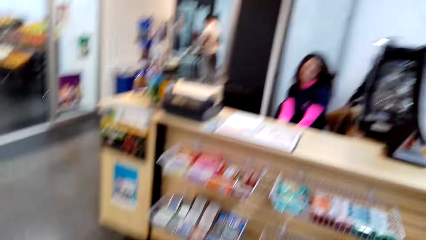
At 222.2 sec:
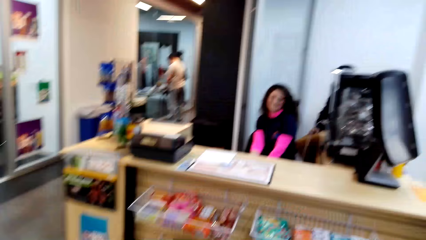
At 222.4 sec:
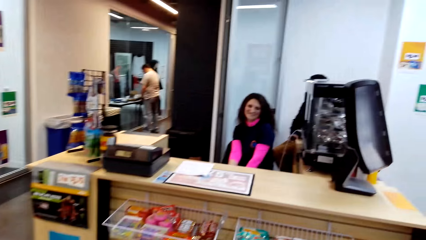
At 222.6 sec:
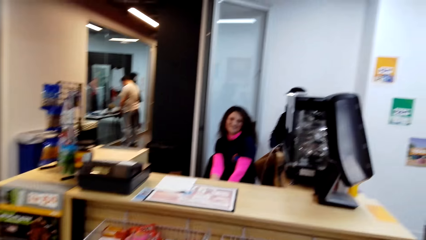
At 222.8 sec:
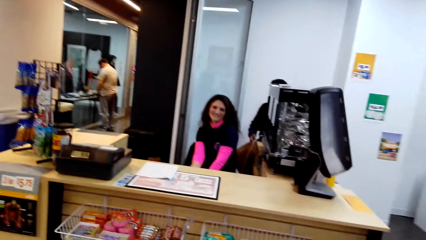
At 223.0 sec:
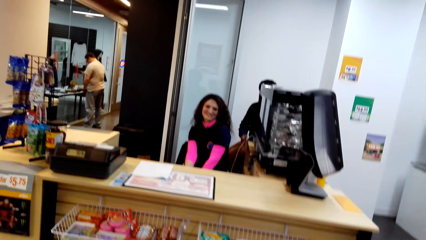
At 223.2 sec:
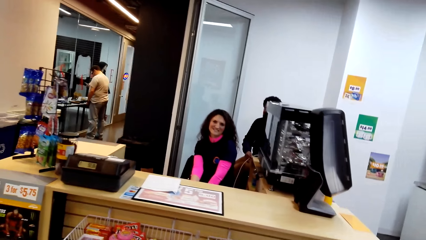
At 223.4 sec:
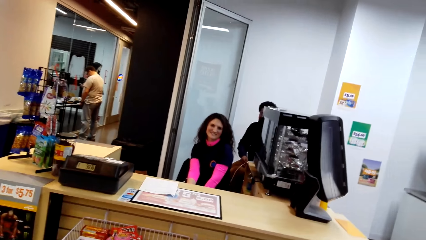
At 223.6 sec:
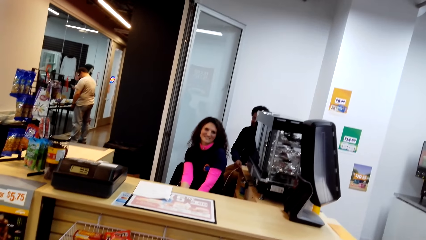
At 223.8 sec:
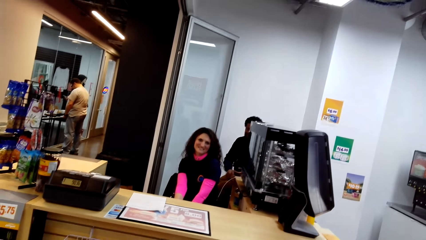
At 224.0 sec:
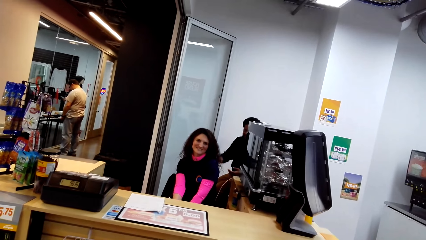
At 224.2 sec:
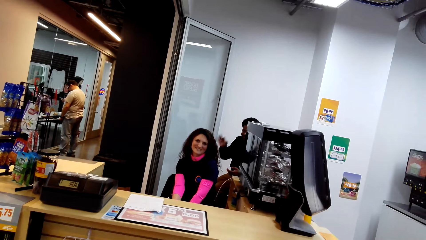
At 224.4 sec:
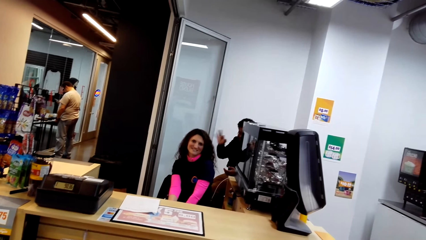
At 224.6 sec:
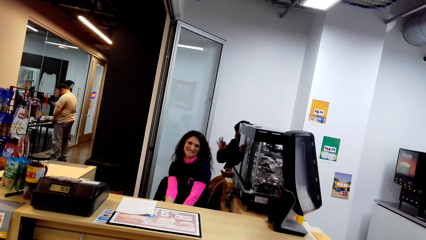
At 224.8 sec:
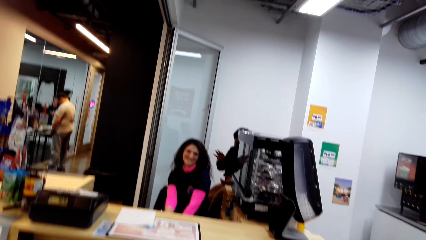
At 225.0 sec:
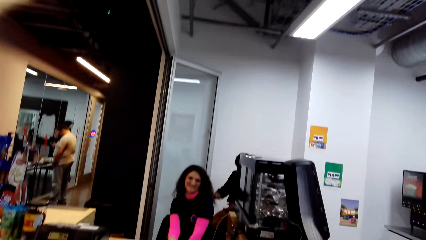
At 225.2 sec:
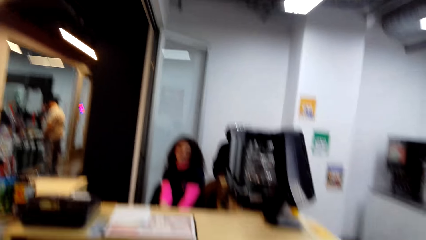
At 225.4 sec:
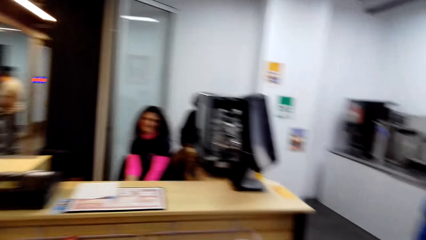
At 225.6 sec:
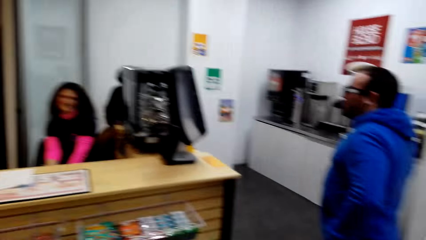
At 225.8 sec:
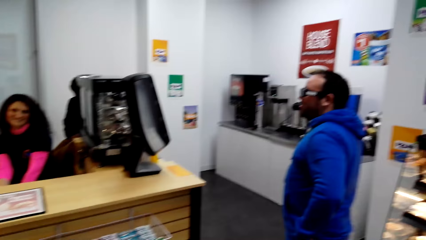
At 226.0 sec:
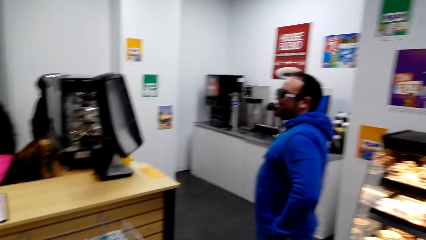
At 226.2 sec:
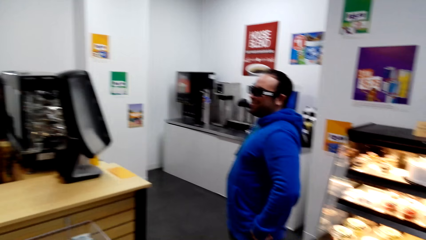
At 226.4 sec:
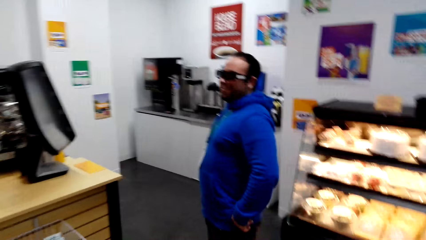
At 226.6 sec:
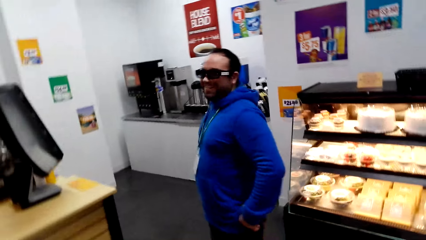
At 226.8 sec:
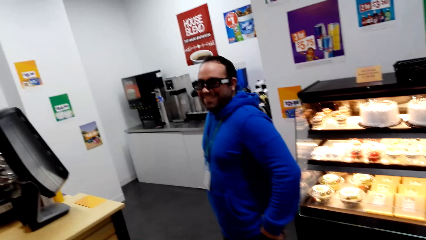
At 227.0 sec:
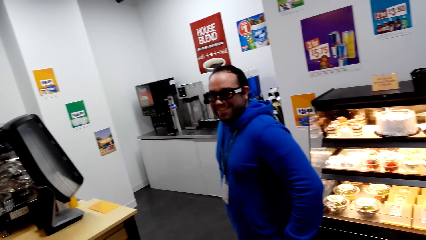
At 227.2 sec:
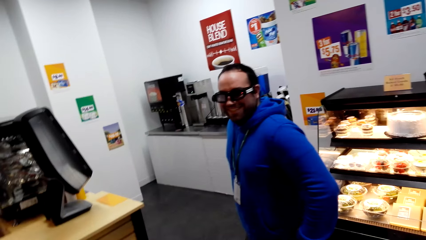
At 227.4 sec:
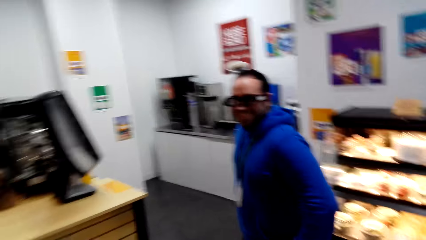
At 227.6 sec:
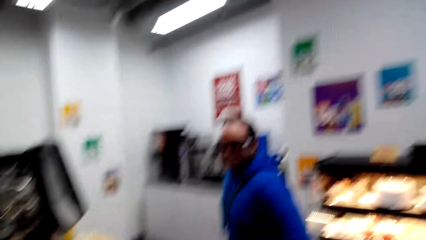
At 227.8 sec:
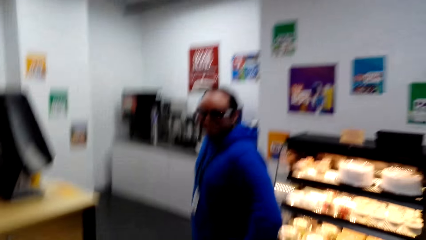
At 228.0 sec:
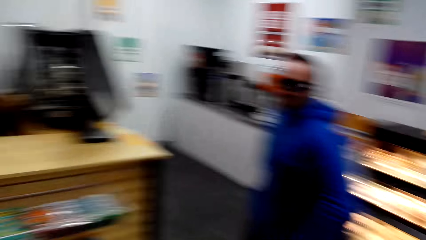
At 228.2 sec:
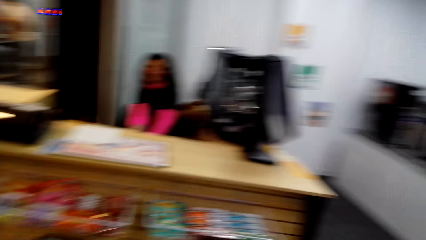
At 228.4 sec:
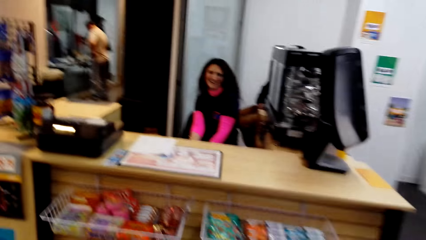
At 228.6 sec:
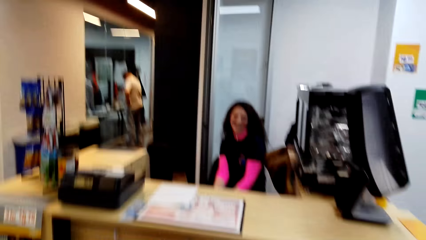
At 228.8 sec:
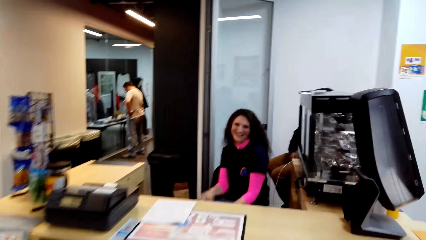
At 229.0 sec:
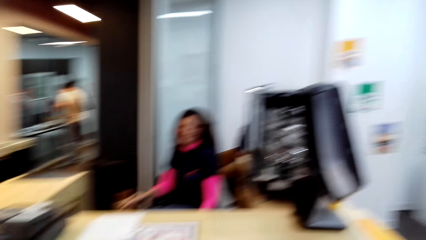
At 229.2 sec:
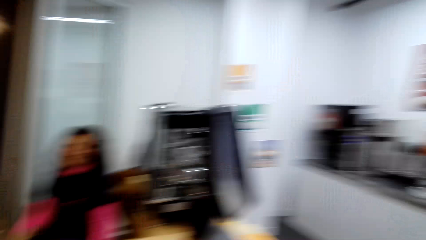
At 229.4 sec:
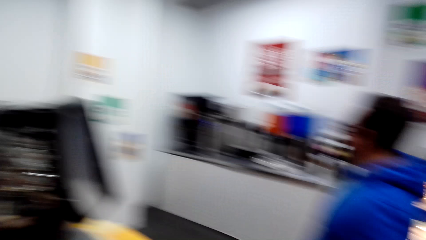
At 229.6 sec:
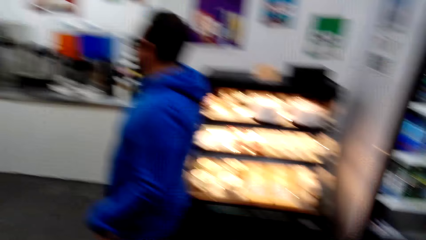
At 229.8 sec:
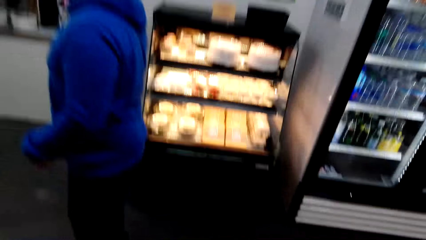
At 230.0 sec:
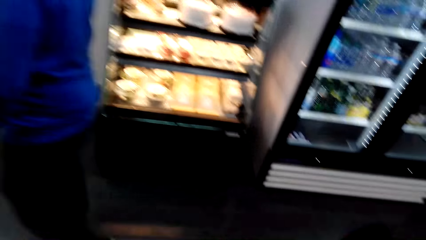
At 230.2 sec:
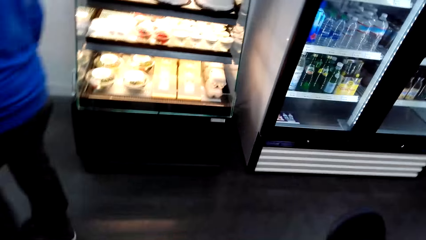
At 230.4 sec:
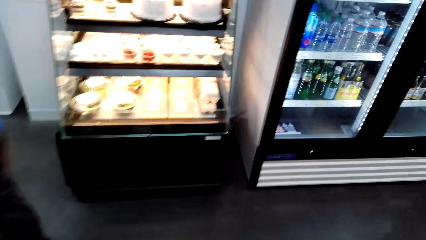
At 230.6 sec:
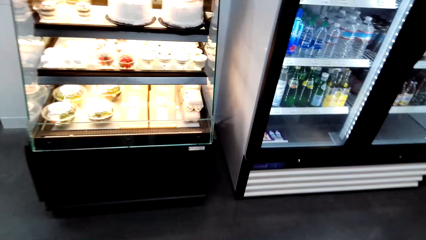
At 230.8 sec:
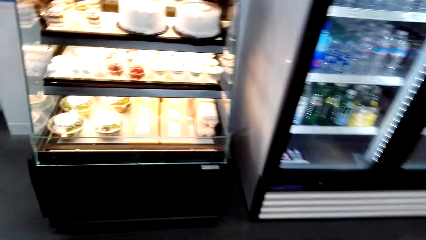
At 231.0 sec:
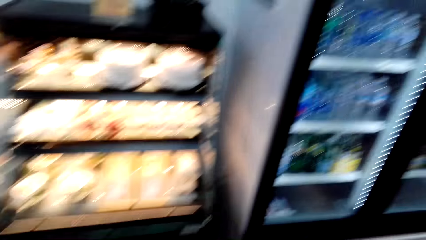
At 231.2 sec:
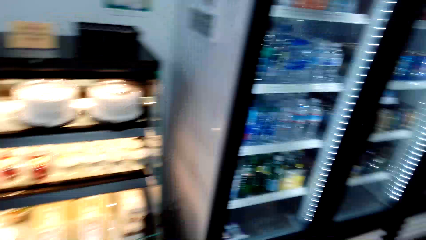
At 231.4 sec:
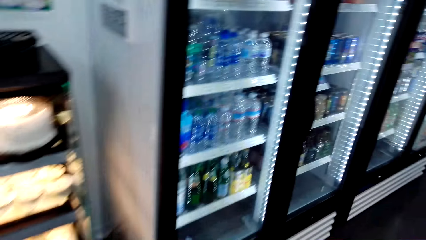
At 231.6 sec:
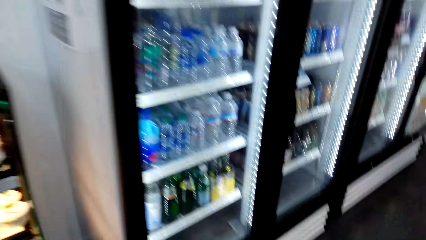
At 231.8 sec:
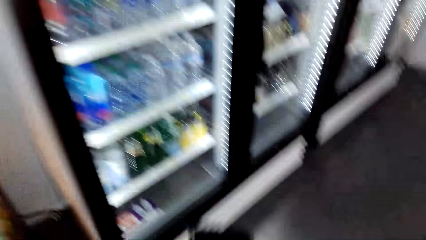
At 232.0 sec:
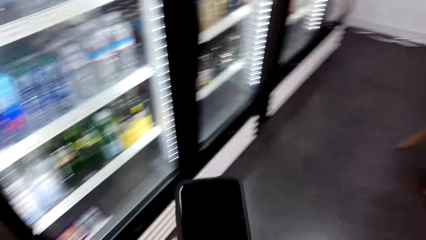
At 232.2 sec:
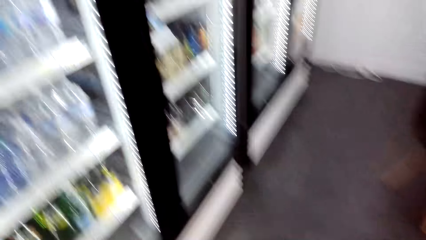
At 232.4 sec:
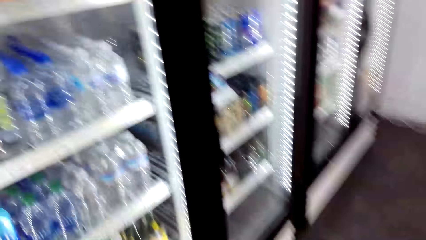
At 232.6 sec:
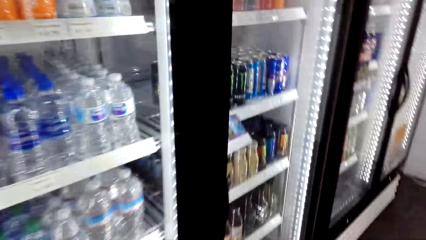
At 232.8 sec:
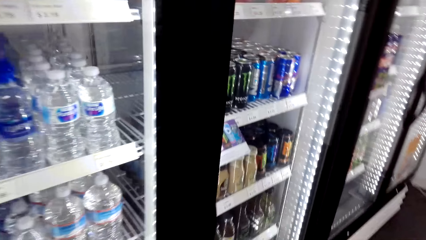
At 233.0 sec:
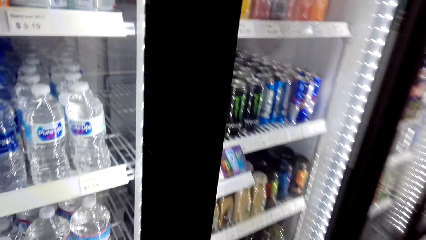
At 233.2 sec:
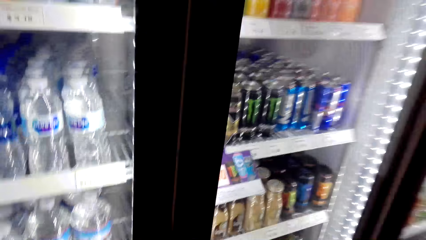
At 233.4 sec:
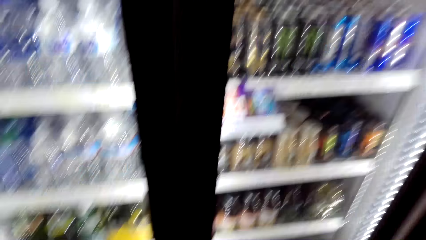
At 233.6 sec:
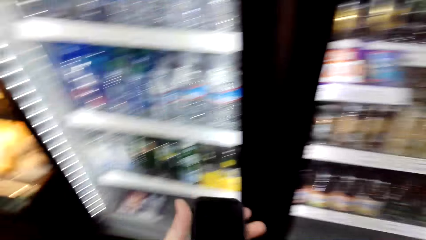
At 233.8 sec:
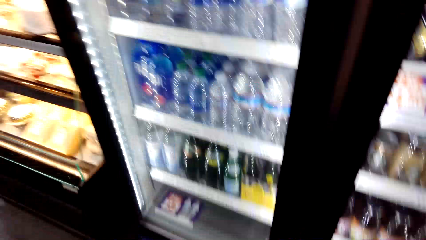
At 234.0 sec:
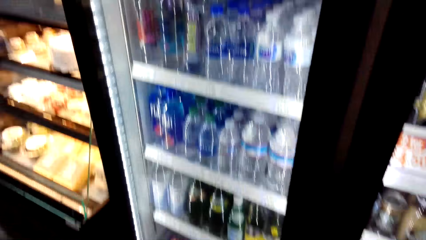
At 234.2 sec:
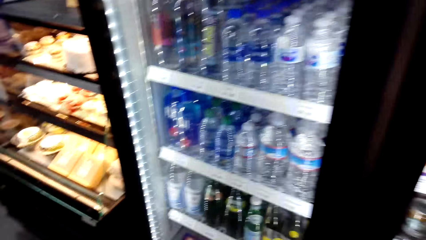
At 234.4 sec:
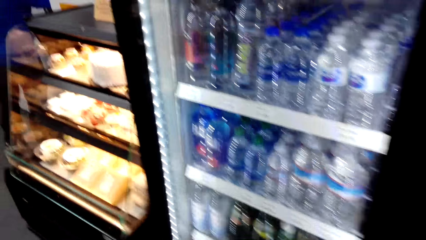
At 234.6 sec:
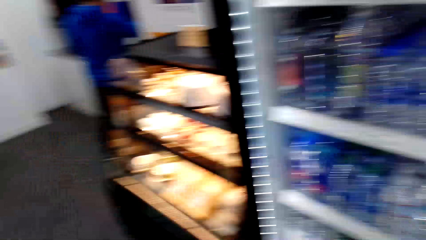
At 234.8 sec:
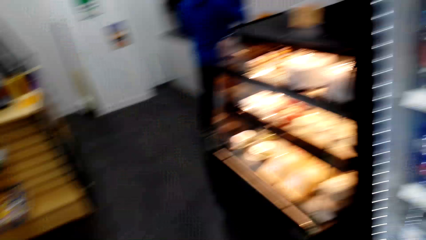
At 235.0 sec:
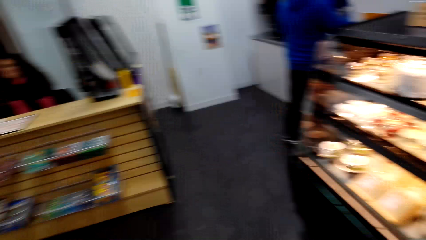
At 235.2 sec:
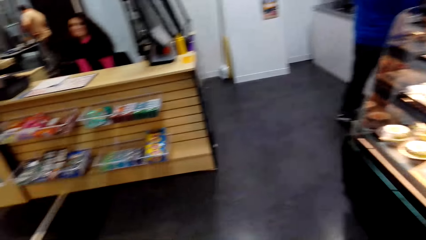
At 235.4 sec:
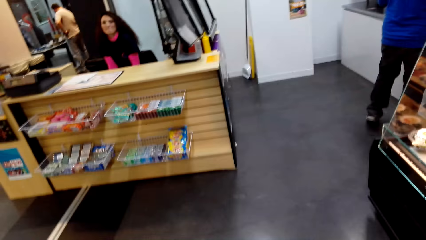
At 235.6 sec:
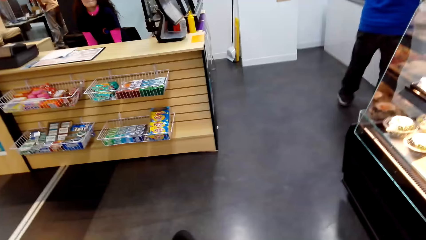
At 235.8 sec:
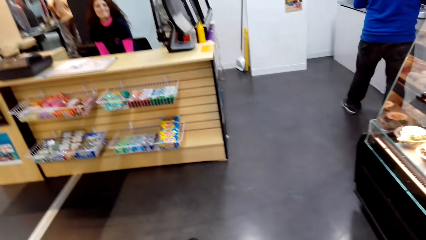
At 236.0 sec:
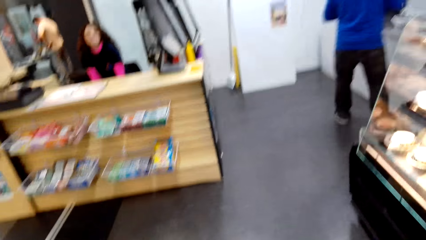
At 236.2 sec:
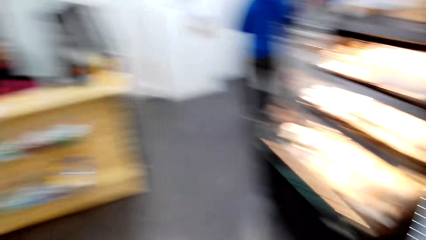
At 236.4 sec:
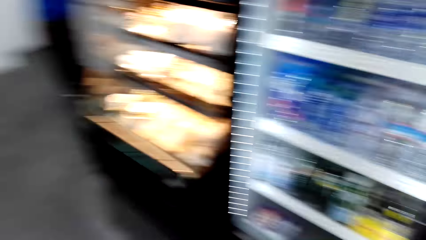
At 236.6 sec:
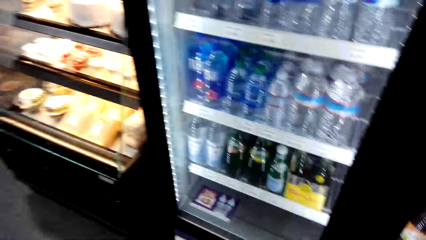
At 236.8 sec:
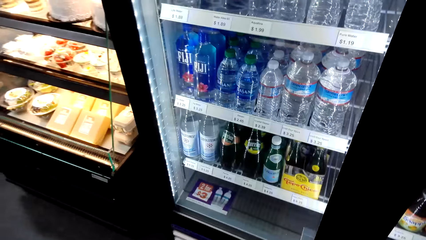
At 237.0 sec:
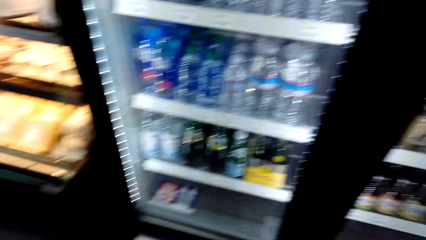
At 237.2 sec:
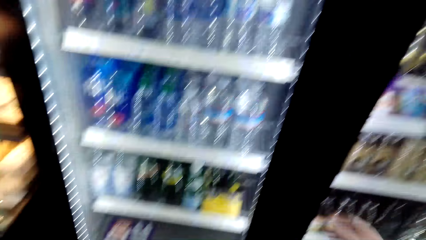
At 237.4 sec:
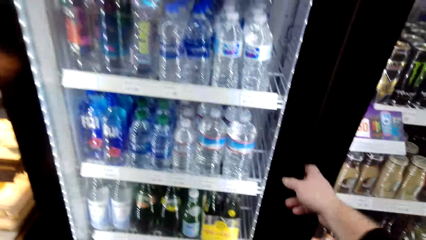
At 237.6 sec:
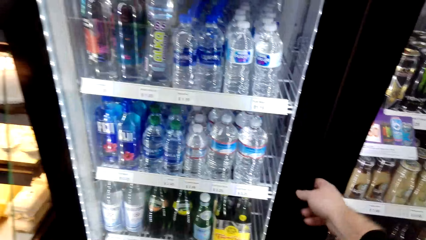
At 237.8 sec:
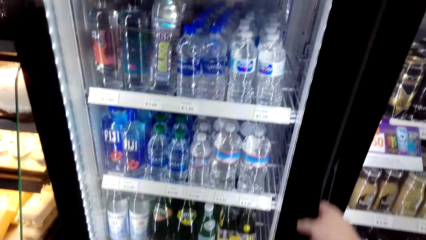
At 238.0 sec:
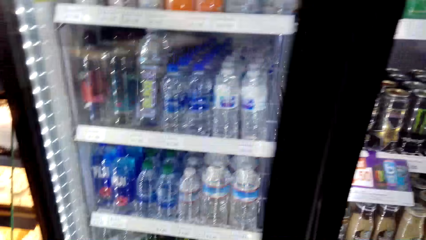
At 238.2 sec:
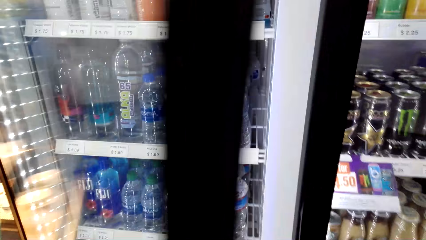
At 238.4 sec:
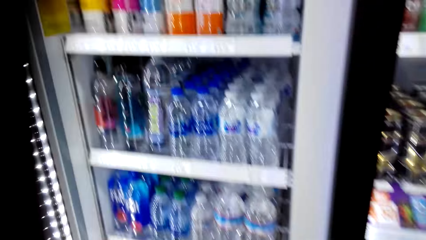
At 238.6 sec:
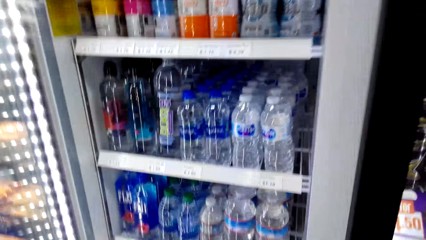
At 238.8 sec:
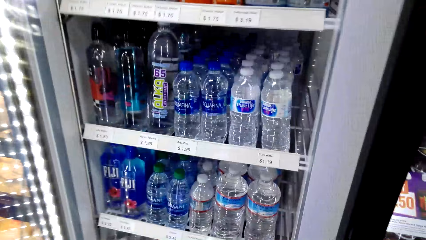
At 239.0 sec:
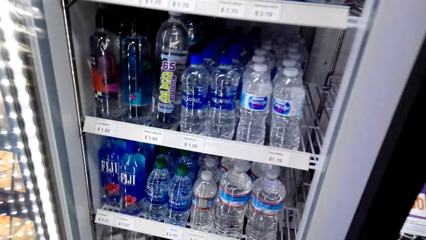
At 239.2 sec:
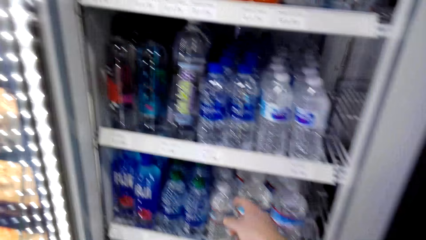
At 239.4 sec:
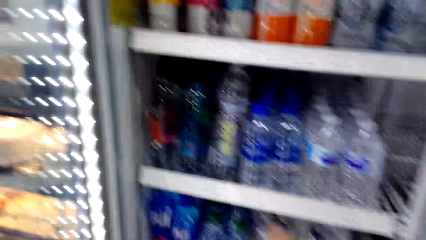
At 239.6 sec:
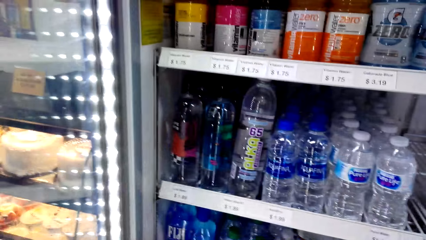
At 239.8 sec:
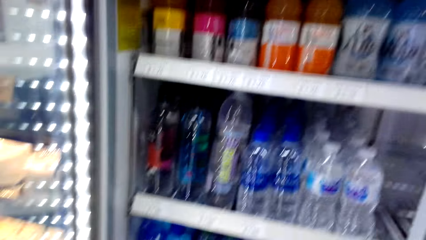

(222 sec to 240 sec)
The camera wearer looks around. A man moves a hand. The camera wearer opens the fridge.
